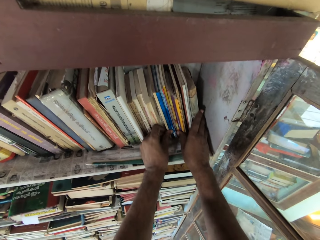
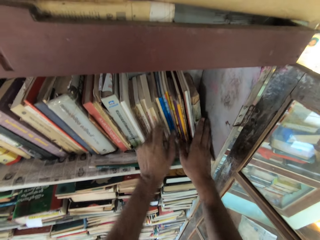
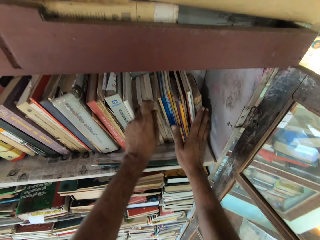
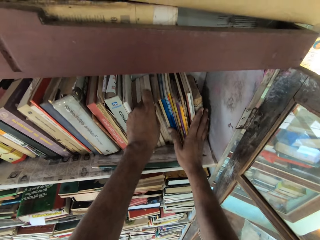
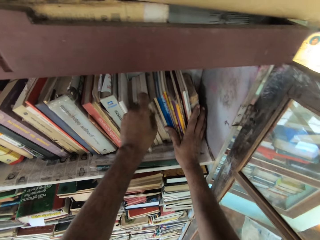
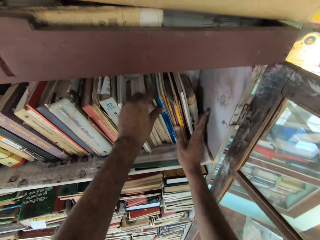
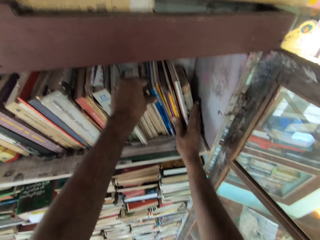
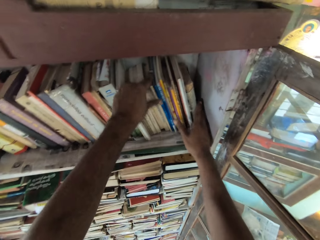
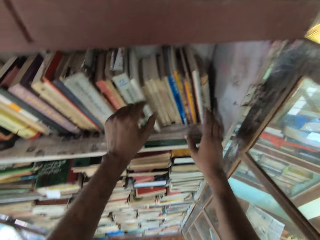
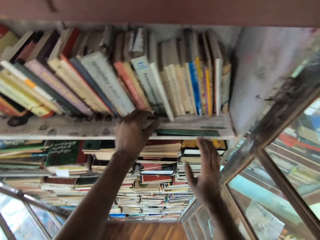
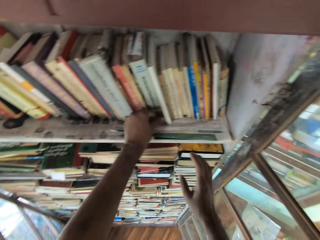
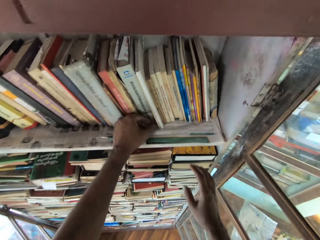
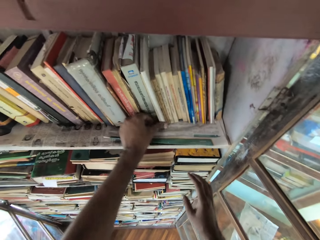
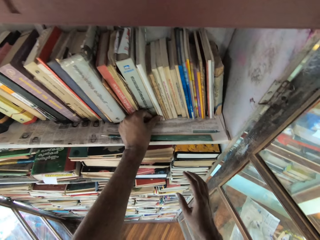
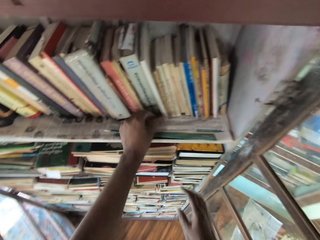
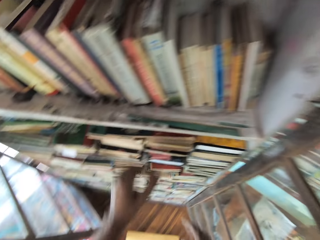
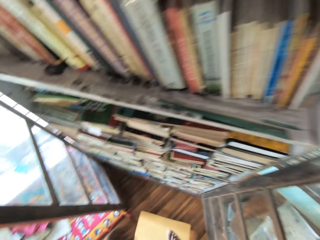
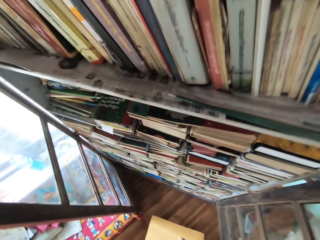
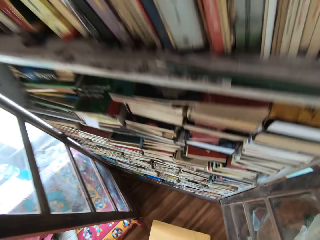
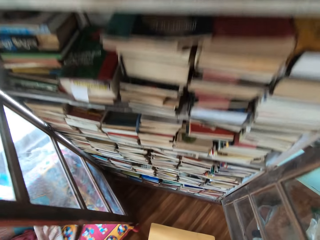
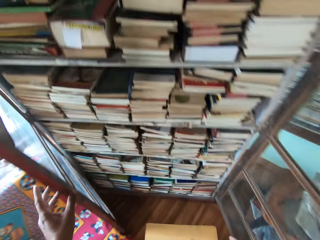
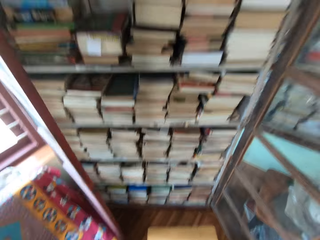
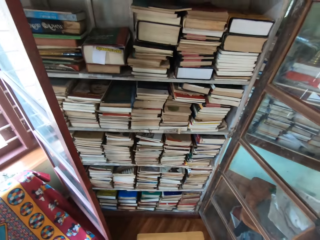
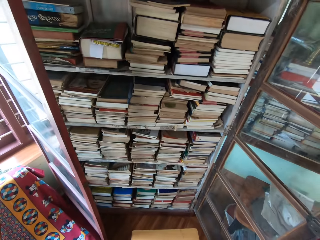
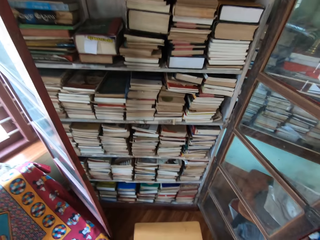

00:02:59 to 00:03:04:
The camera wearer holds the bookshelf with his left hand.

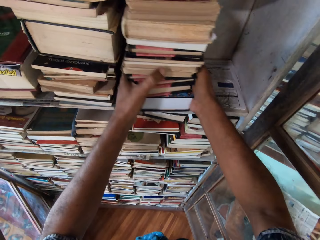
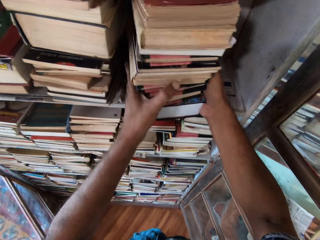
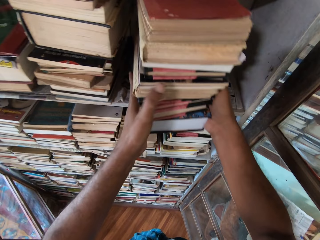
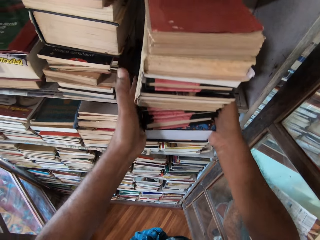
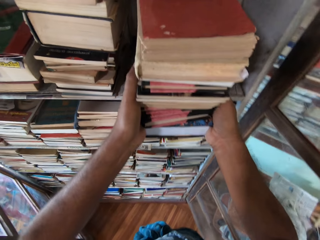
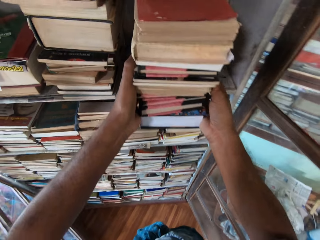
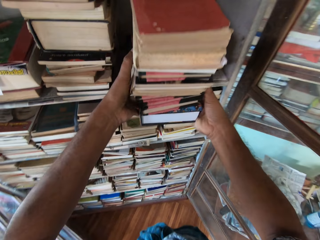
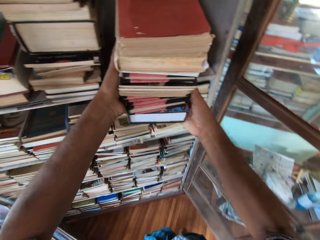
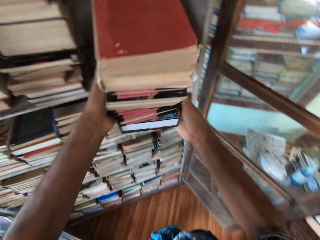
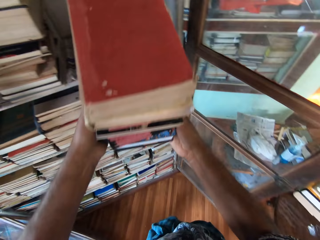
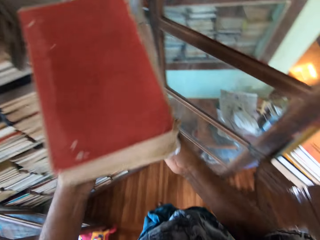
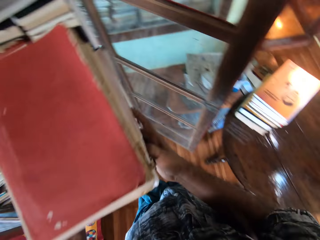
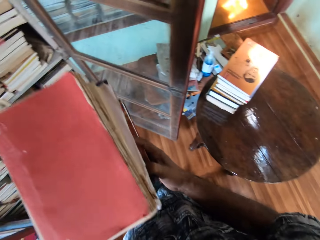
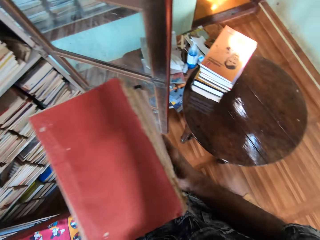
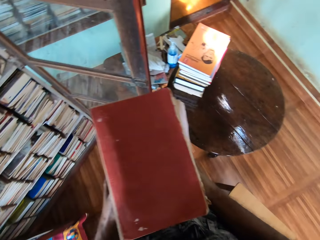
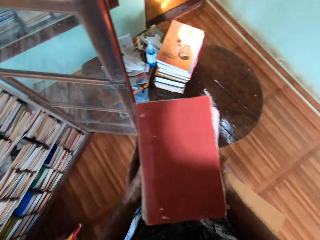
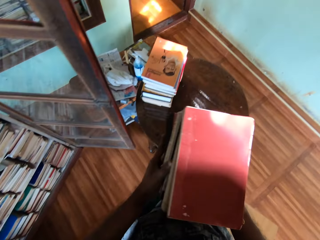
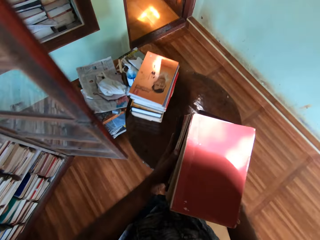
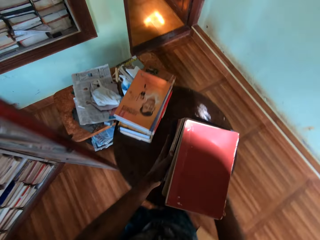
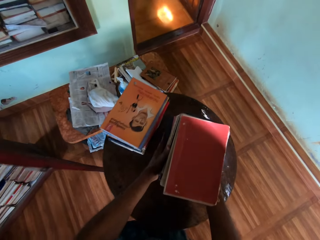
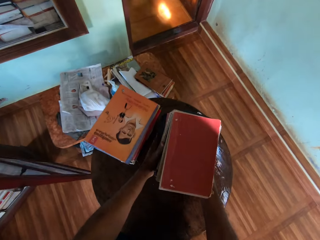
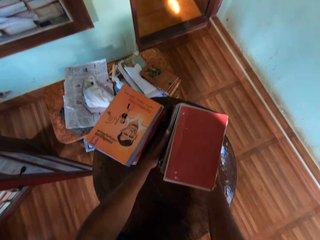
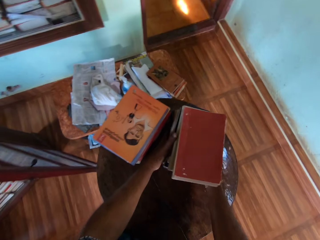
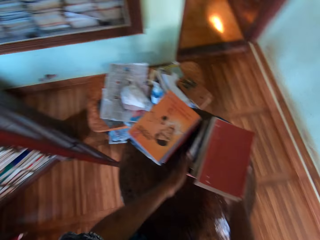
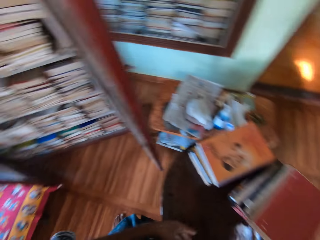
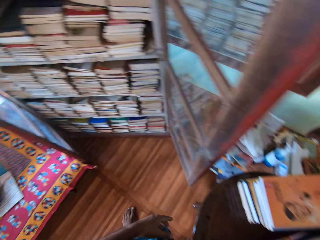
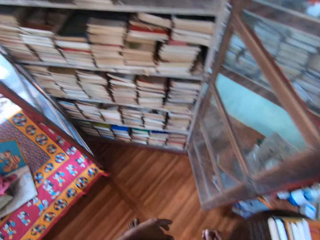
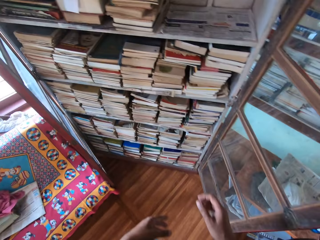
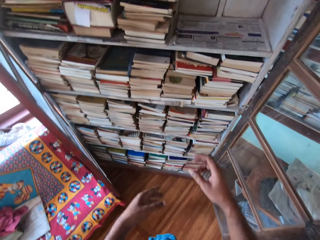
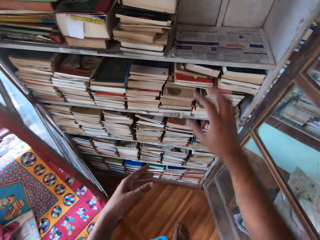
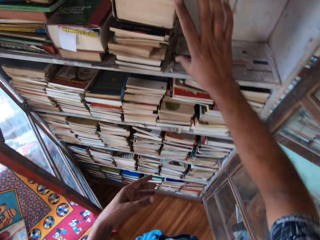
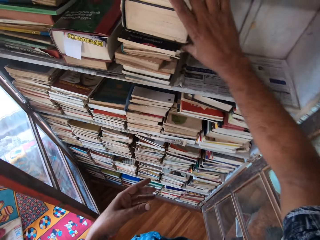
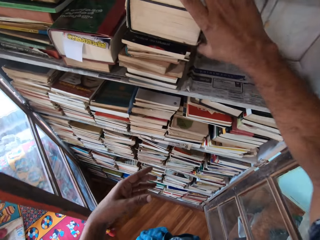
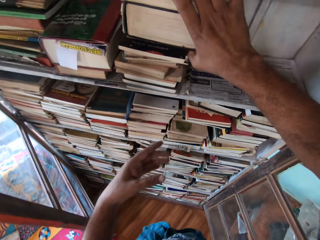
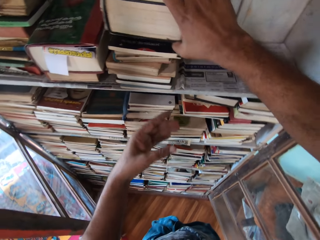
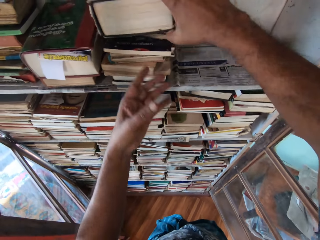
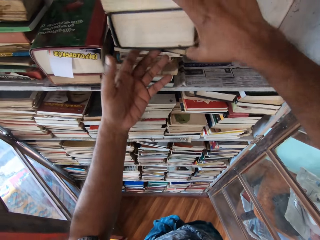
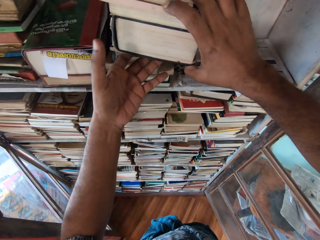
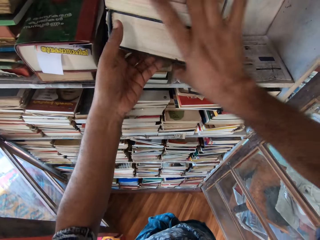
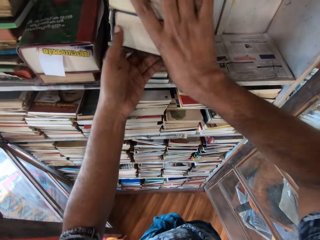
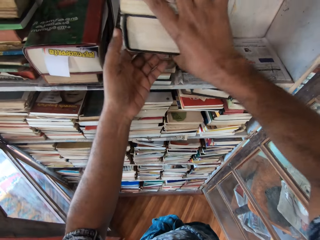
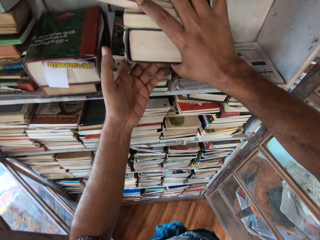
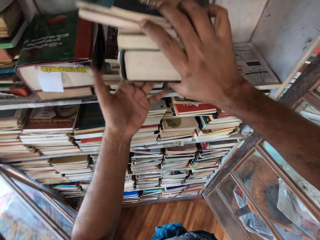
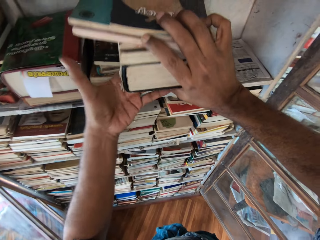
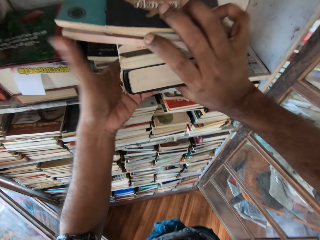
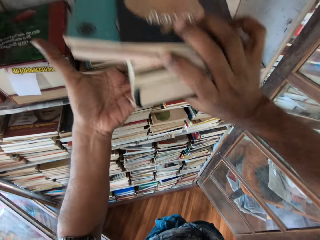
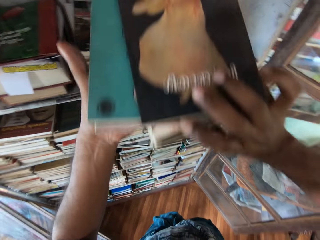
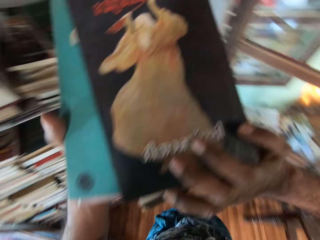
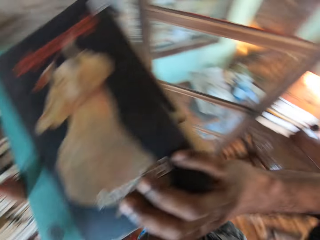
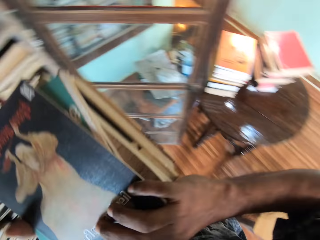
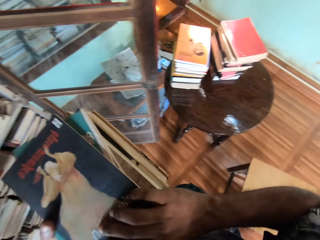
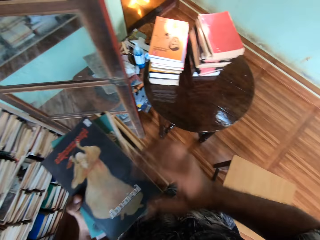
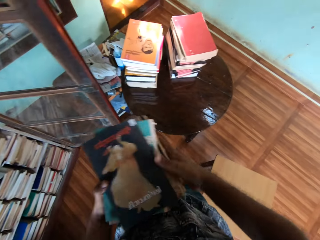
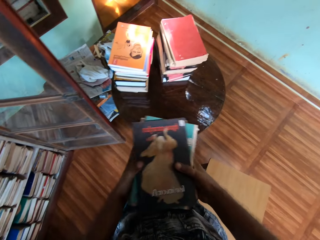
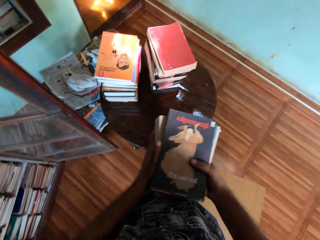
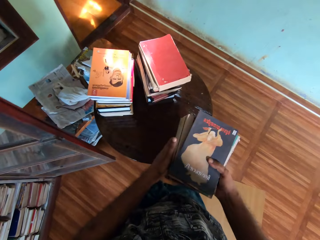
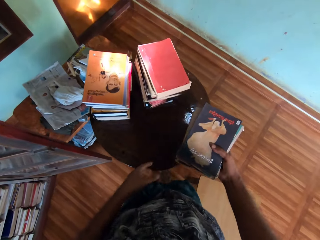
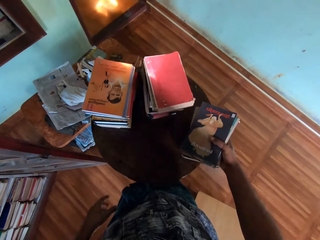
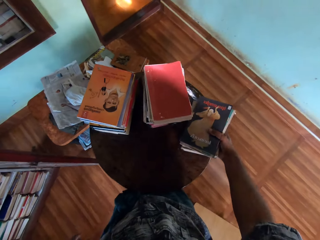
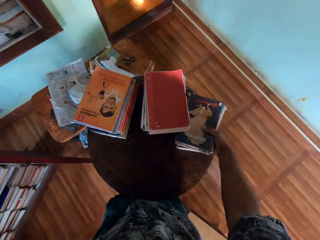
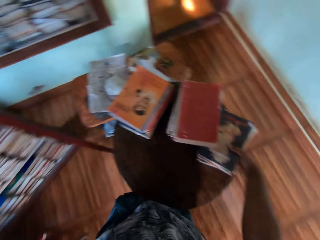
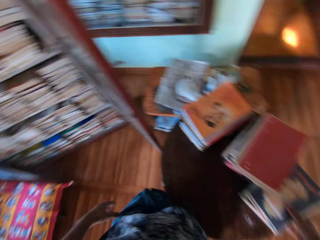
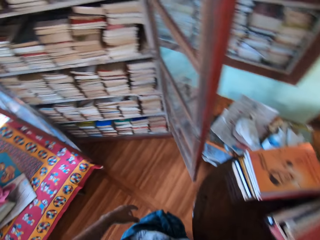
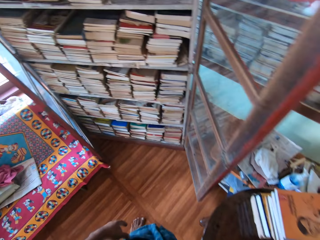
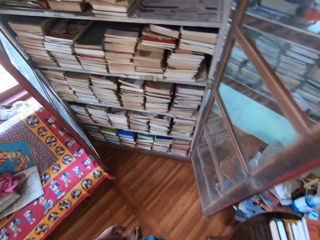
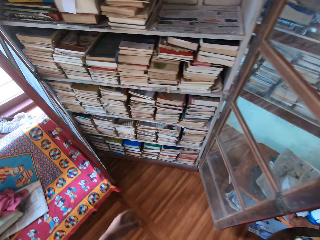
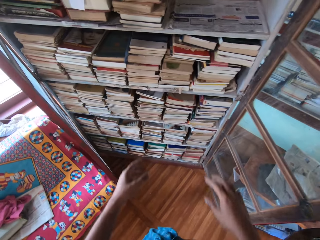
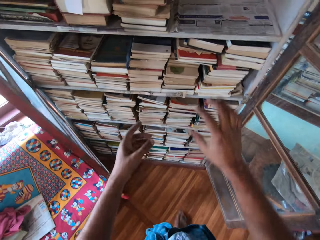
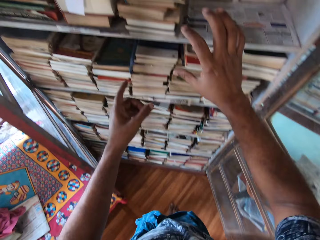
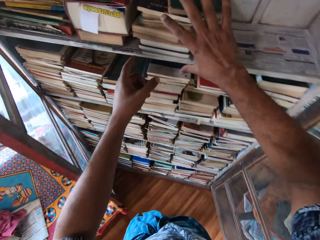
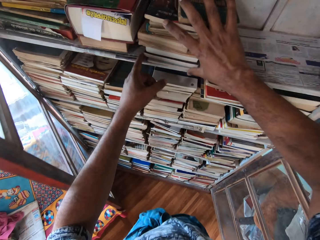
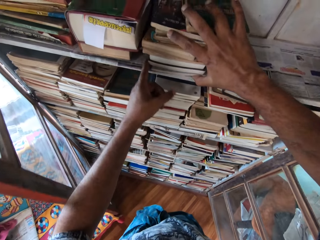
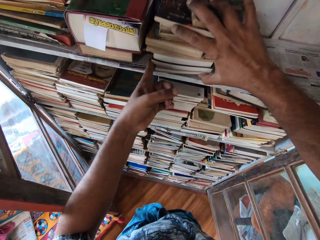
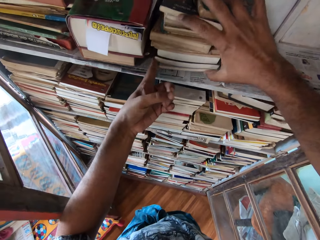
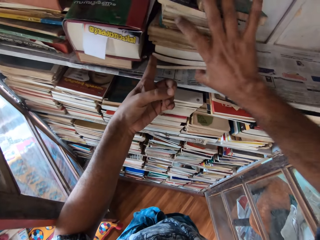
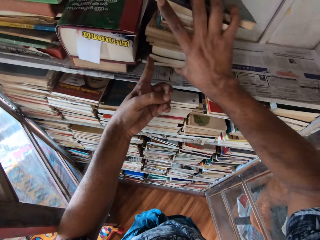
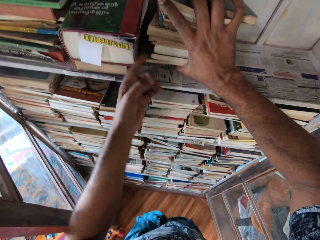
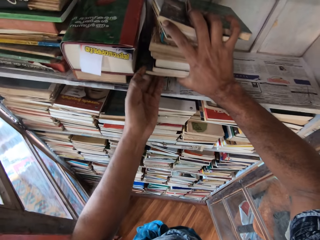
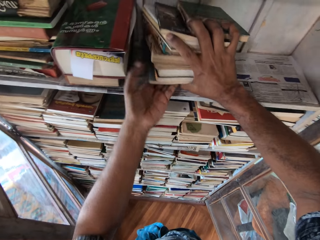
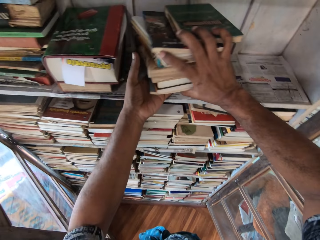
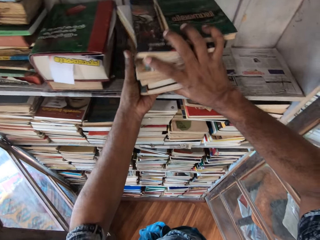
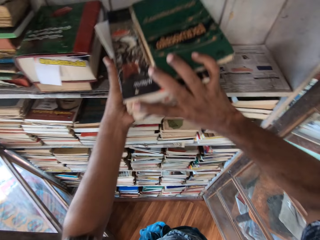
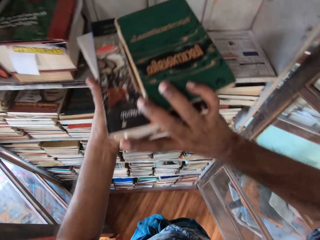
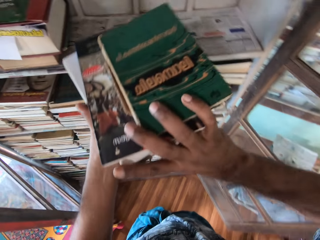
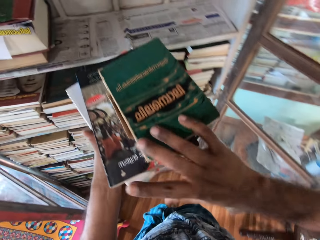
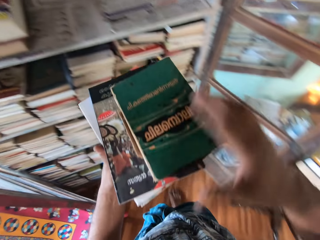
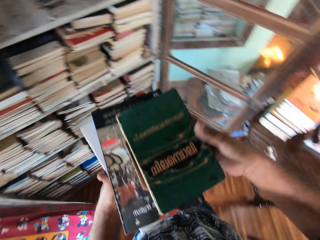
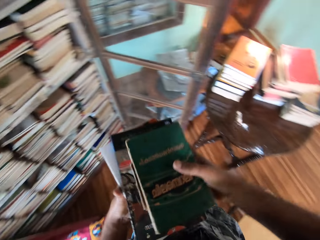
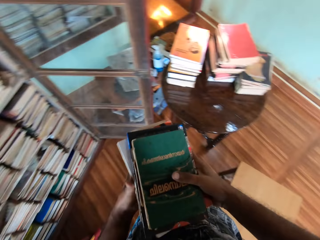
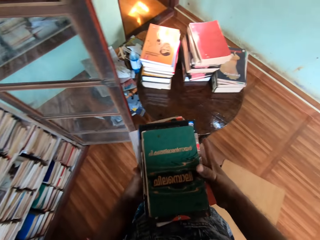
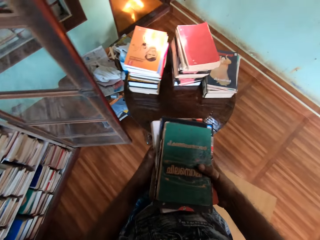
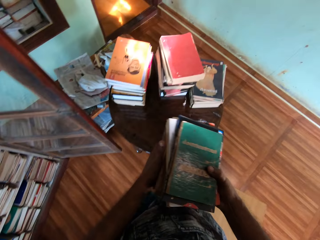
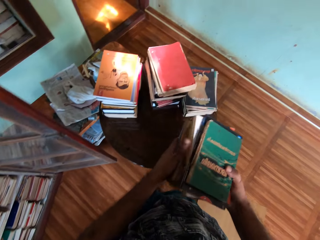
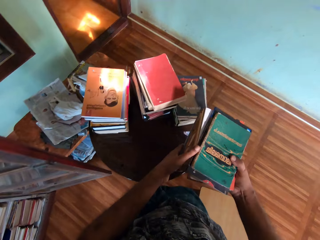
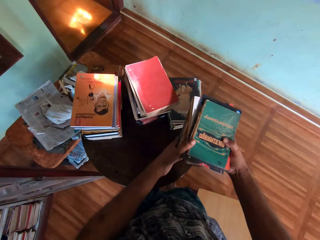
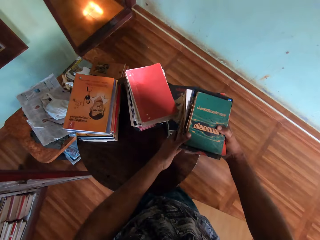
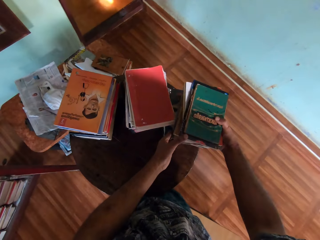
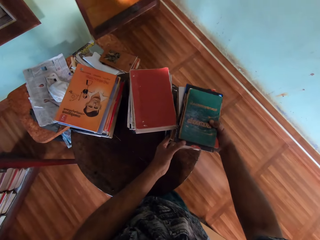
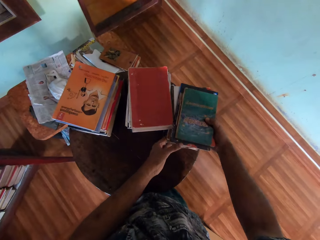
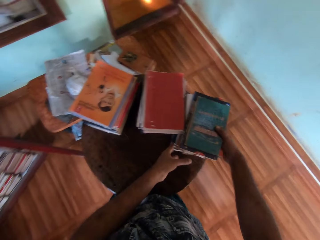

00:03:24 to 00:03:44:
The camera wearer carries some books from the bookshelf with his hands. He removes the books from the shelf. He places the books on the table with his hands. He picks up some books from the bookshelf with his right hand. He carries the books from the bookshelf with both hands. He carries the book with his left hand. He holds the books with both hands. He places the books on the table with his right hand. He holds some books in the bookshelf with his hands. He carries the books from the bookshelf with his hands. He removes the books from the shelf. He holds the books with his left hand. He holds the books with both hands.
